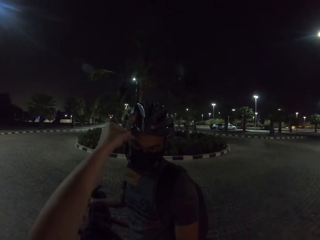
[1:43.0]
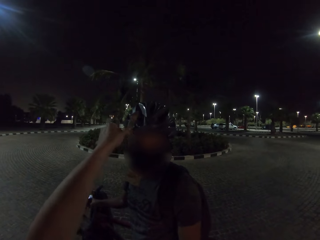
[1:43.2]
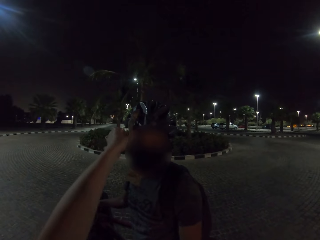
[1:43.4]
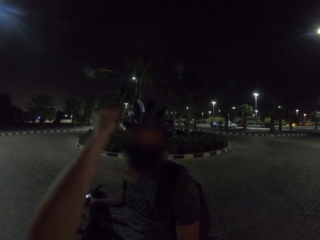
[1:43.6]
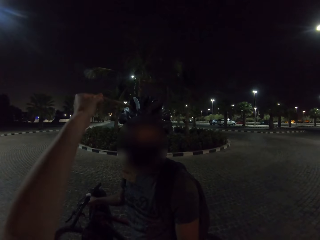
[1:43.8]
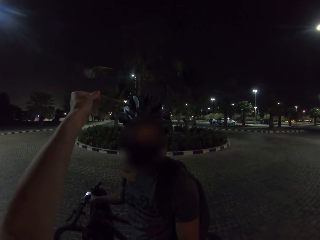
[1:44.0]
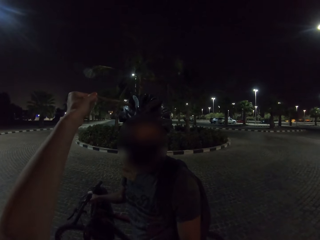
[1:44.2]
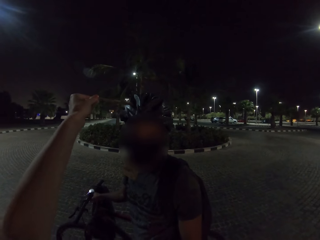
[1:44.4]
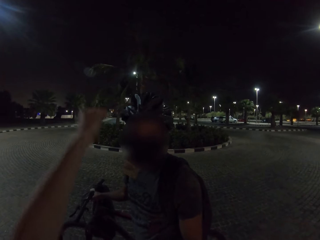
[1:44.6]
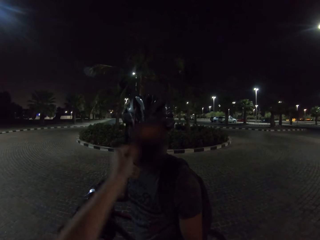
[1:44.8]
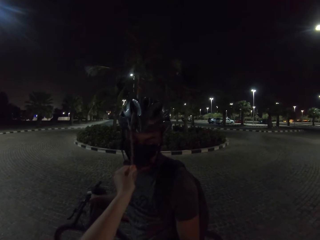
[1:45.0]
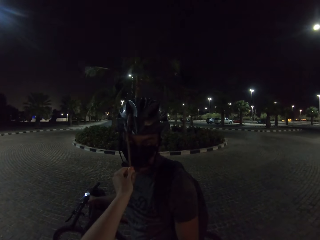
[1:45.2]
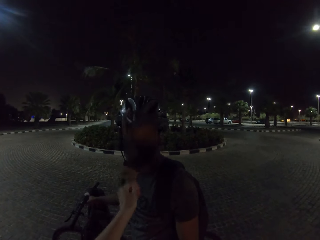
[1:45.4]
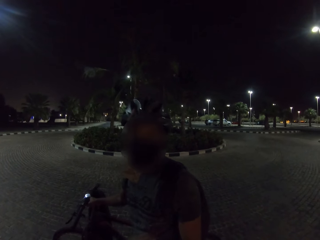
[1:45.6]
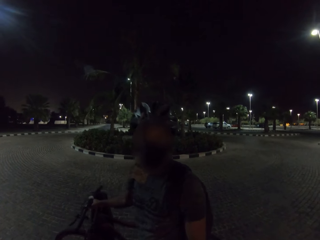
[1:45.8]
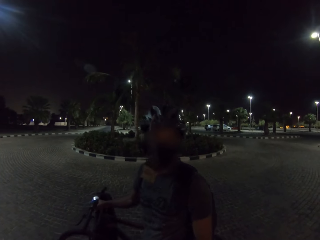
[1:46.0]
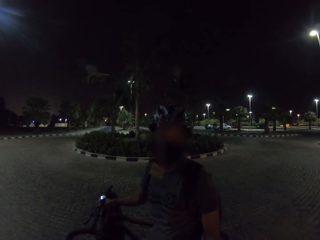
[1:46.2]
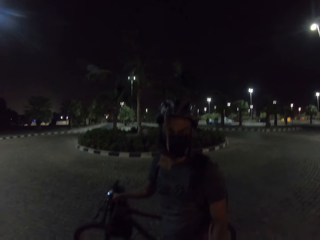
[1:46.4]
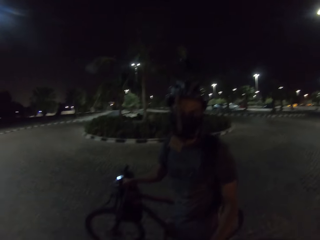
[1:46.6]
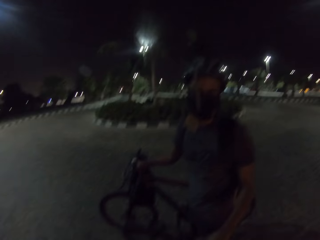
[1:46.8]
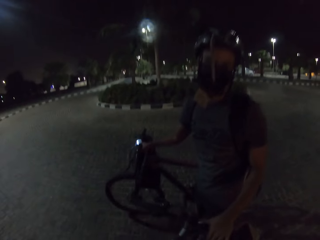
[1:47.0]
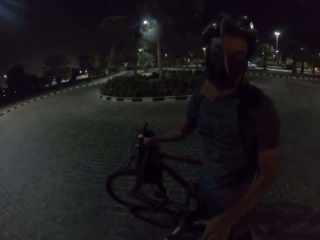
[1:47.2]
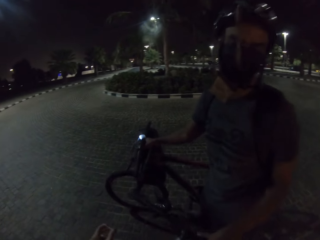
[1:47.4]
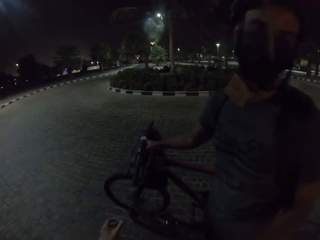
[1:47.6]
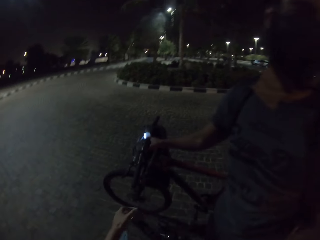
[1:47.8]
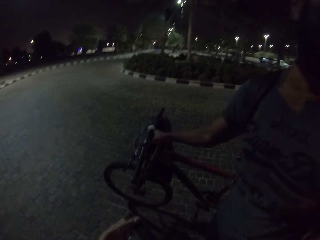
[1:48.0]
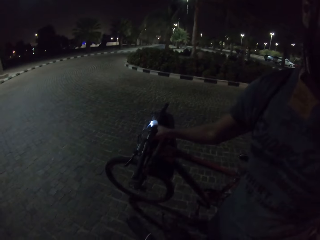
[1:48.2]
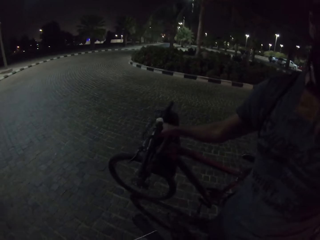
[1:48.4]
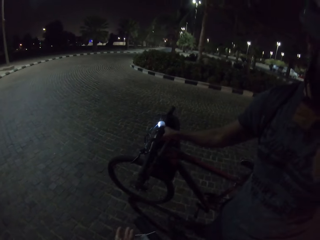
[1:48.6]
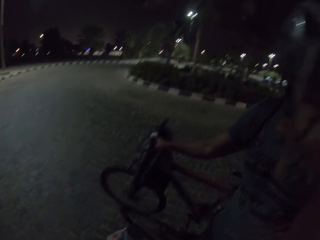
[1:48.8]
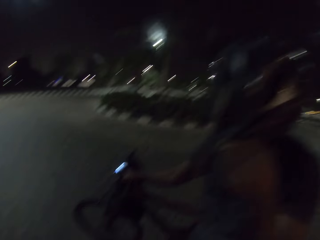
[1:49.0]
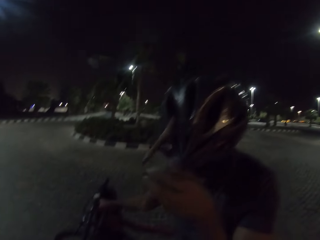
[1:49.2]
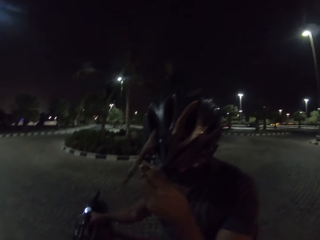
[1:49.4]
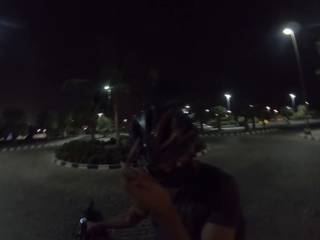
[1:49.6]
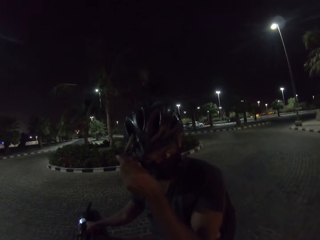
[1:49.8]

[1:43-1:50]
The camera wearer touches a strap on a person's bike helmet. They straighten the strap. They remove the hand from the strap. They look around. The person touches the strap.

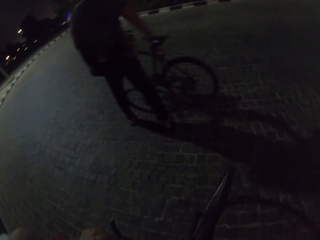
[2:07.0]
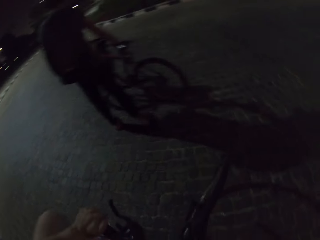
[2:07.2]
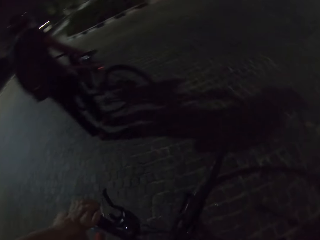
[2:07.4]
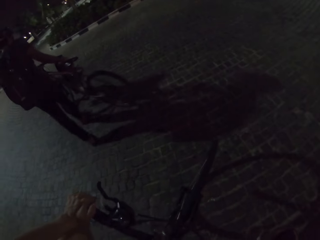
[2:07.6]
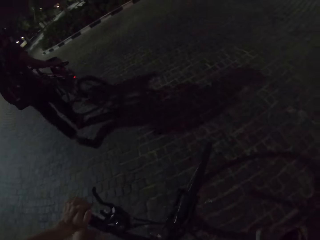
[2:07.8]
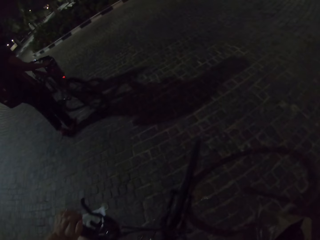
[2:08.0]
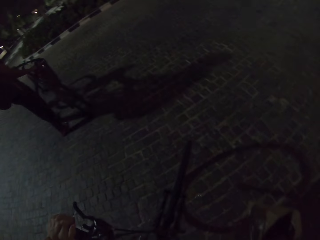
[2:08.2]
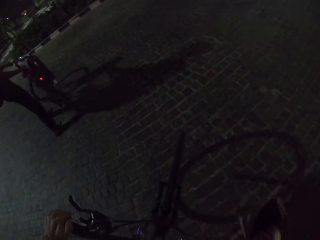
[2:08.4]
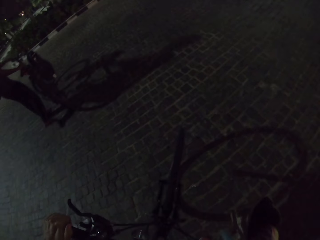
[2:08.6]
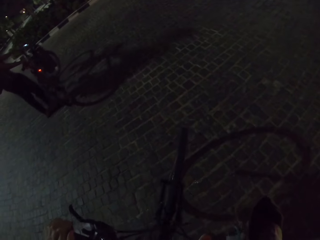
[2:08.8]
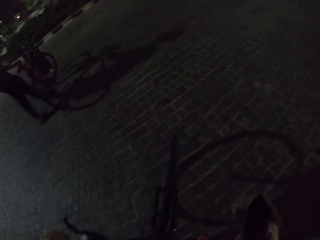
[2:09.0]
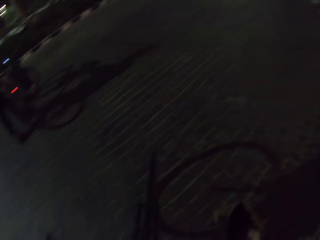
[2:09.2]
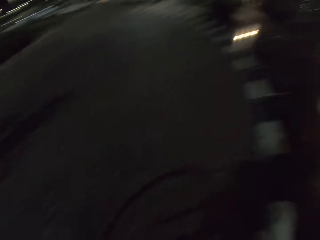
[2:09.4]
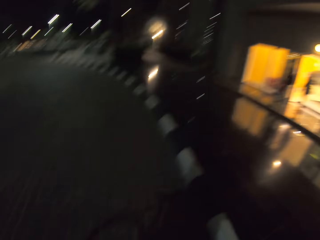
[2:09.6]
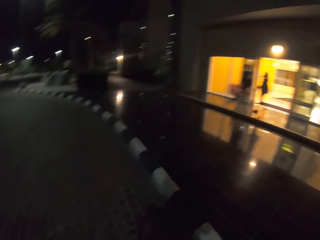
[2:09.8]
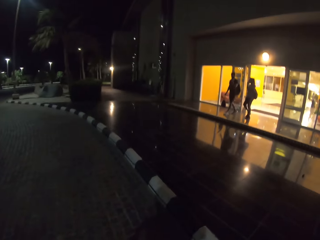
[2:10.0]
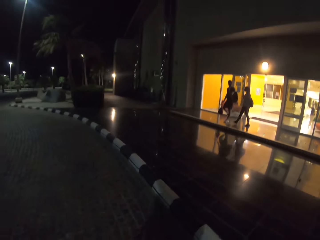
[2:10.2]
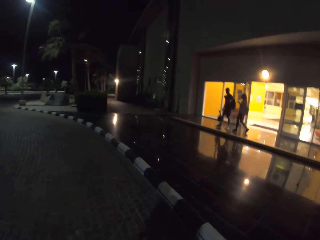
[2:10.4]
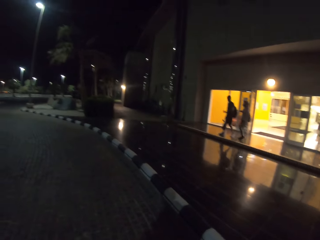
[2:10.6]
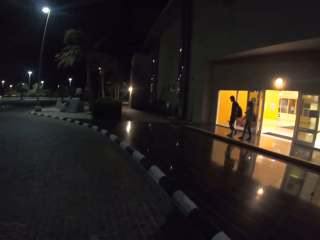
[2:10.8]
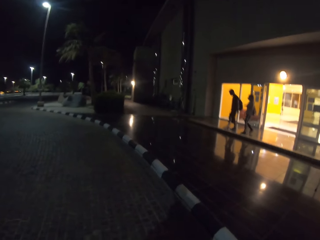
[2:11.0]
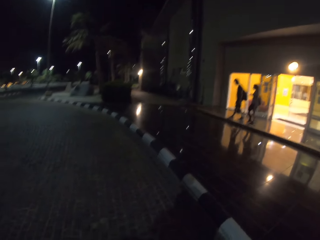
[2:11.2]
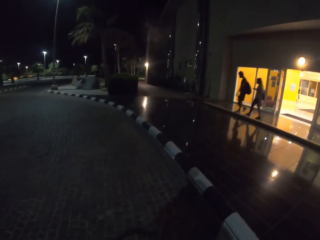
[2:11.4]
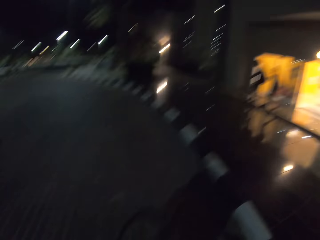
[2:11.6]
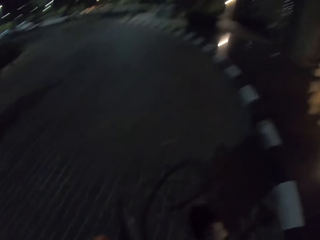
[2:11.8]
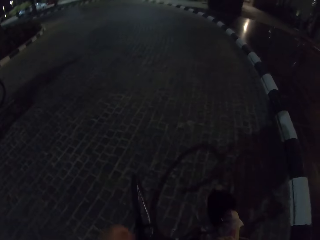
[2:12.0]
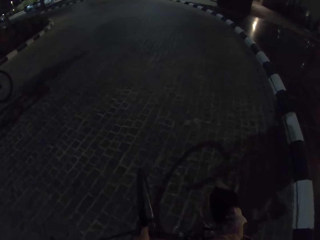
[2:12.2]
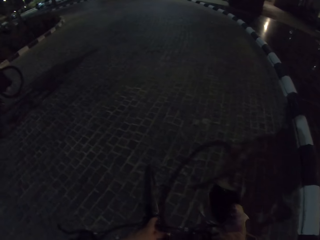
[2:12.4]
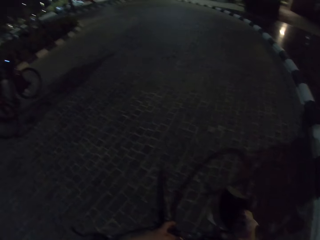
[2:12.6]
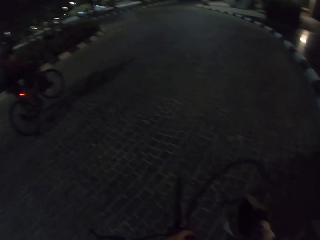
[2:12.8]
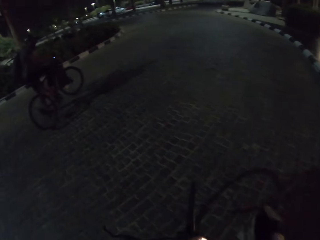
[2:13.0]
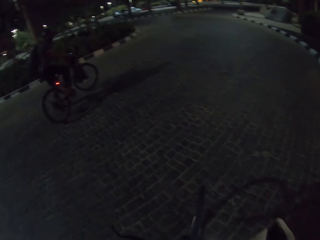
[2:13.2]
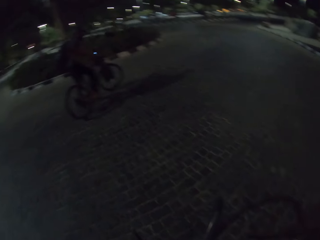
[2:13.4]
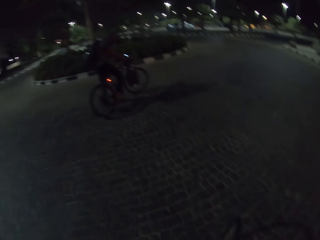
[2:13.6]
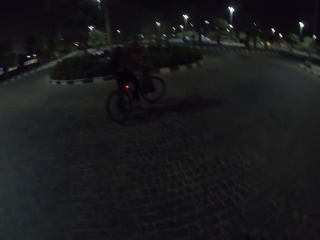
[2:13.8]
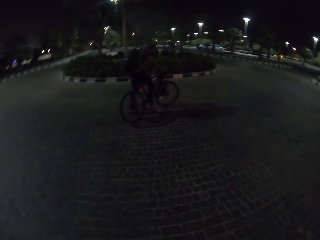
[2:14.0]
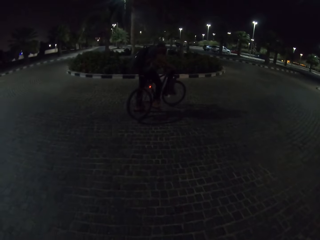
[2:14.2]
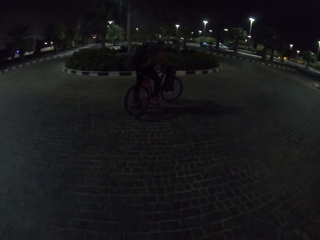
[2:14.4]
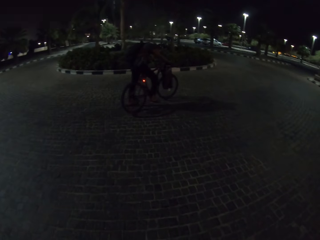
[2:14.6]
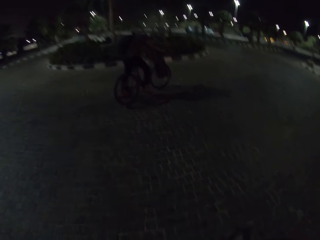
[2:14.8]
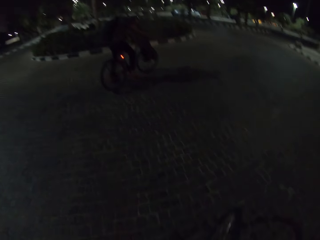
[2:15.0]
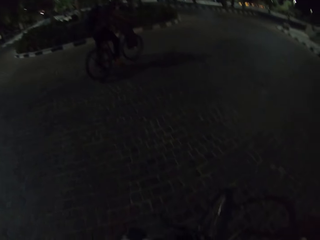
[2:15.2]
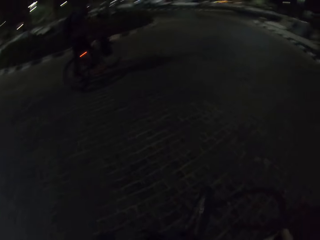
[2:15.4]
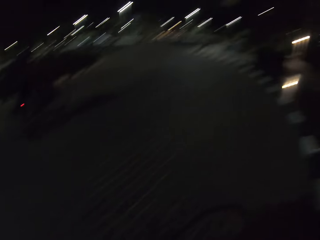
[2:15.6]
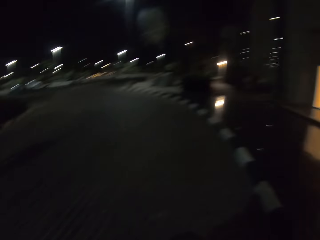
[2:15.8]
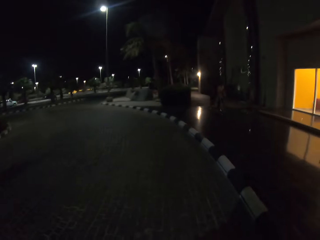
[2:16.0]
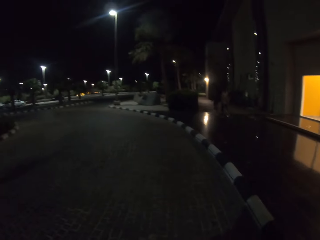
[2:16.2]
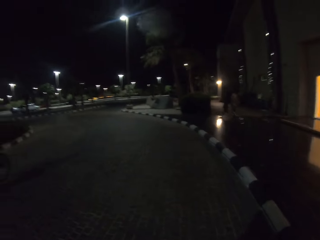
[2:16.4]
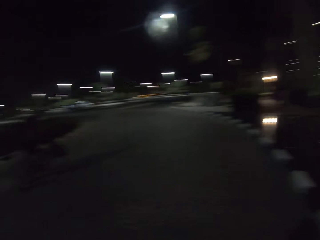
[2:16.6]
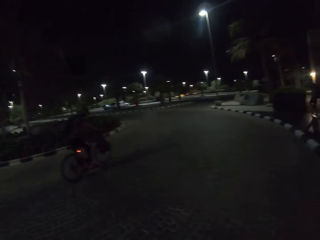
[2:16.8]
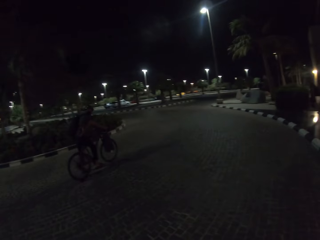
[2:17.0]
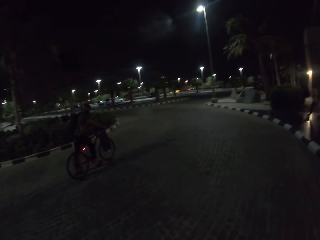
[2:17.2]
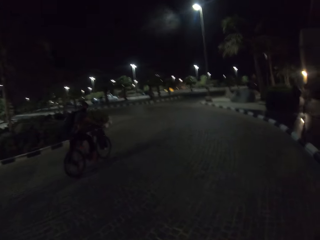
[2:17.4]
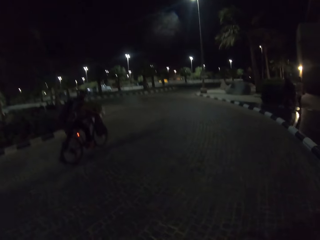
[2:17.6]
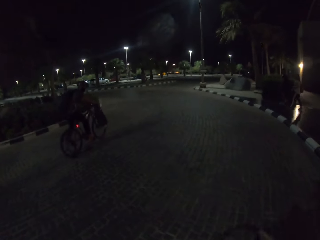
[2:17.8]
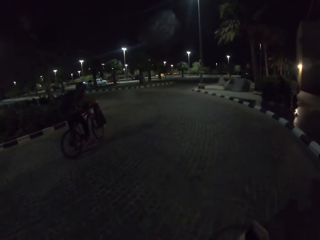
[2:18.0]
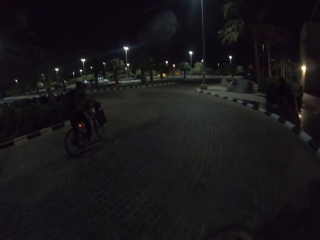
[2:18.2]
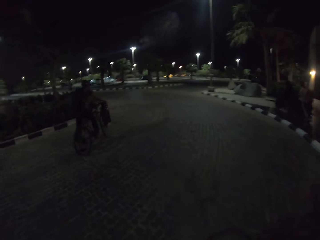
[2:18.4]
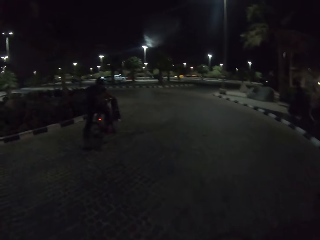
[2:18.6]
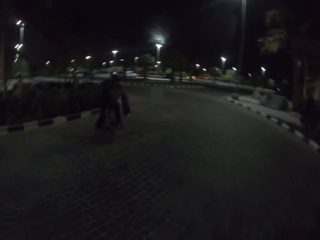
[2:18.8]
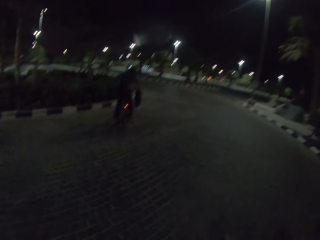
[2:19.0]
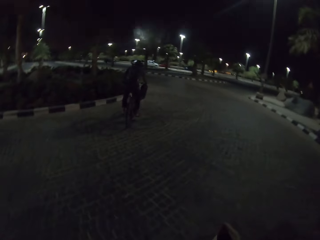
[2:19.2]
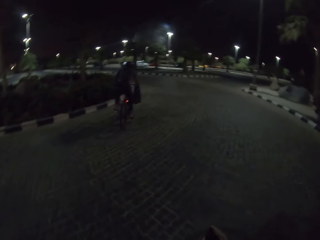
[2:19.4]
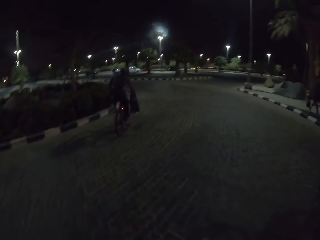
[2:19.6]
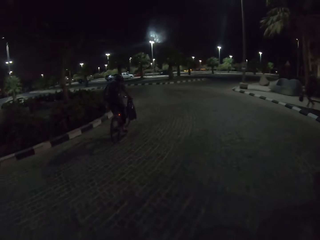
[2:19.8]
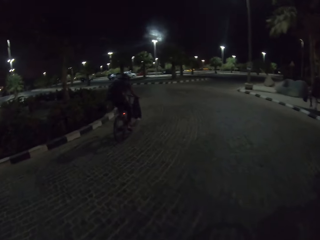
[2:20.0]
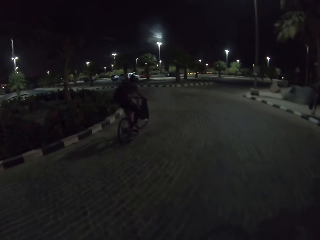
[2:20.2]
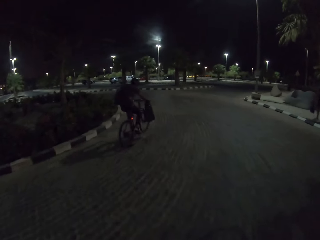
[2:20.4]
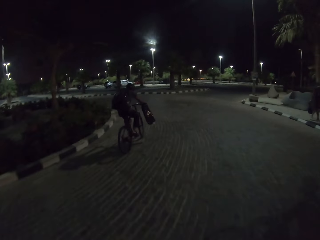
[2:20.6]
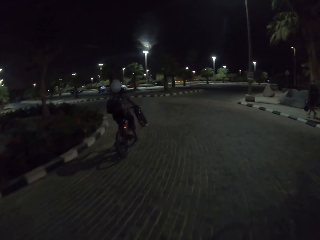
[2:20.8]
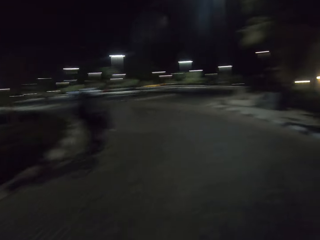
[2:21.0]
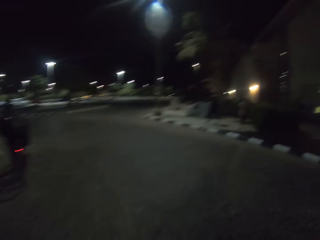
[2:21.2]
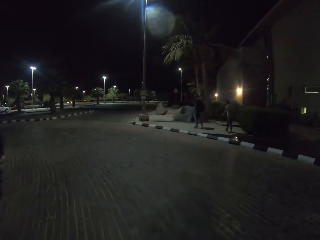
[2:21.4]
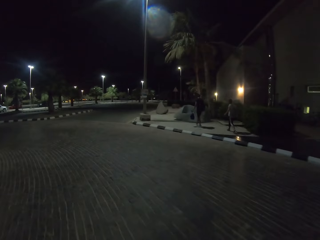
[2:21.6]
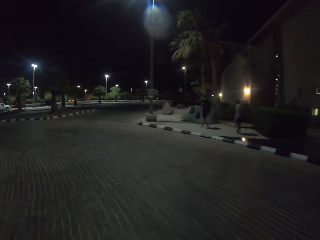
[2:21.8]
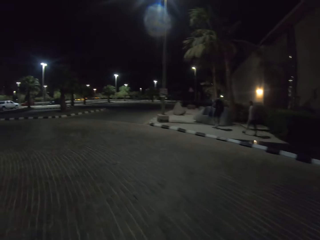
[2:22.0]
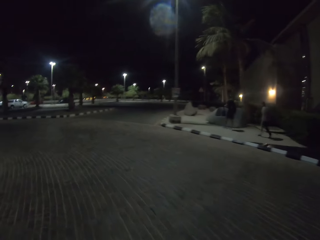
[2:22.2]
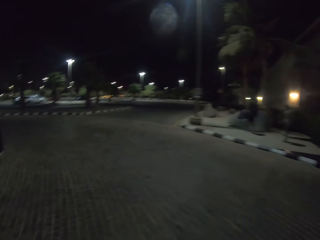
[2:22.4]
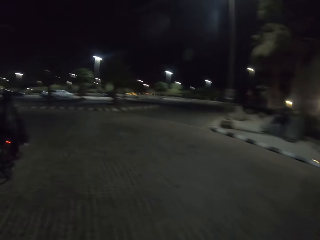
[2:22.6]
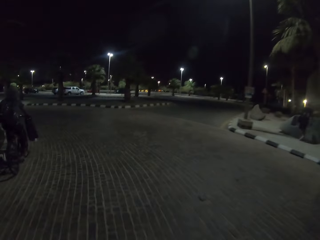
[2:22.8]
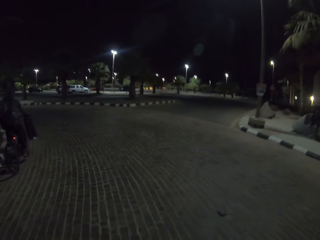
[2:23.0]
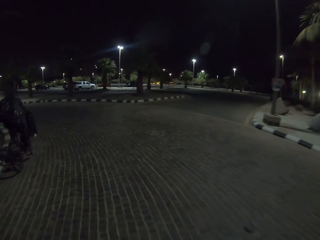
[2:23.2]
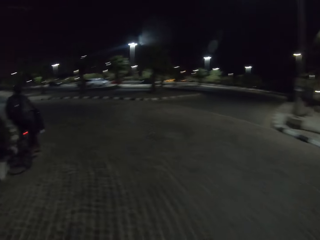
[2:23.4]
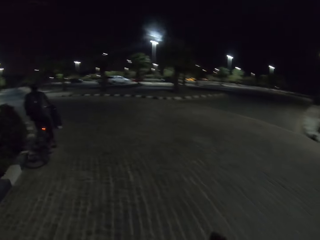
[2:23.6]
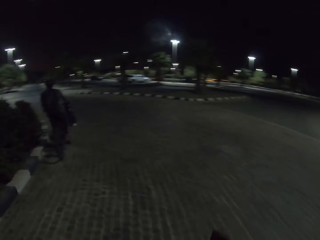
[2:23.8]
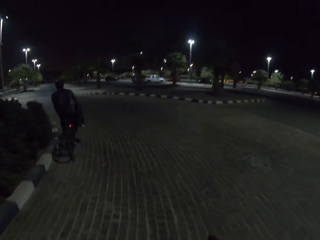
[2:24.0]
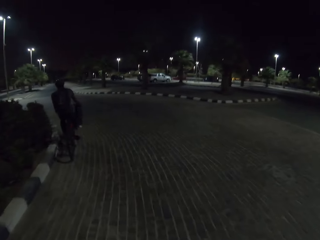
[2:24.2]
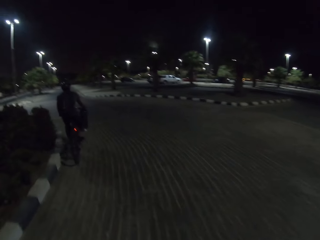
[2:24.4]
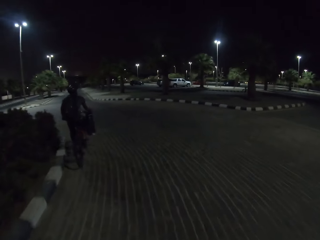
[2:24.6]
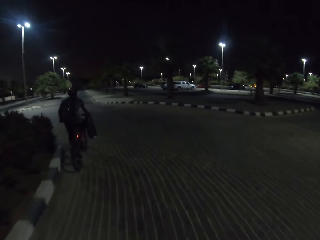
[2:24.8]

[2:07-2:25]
A person pushes the bike. The camera wearer looks around. Another person walks out of a building. A third person walks out of a building. The first person starts the bike. The camera wearer looks around. The first person rides the bicycle on the road. The camera wearer rides a bicycle on the road. The third person walks around. The second person walks around. The first person rides the bicycle on the road.
